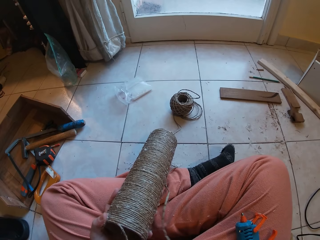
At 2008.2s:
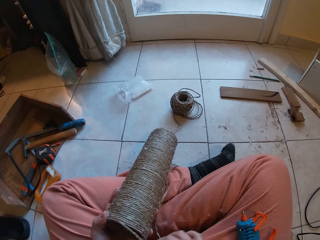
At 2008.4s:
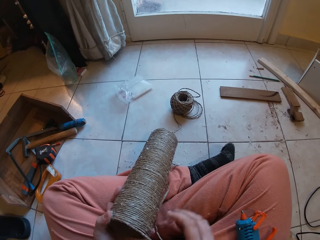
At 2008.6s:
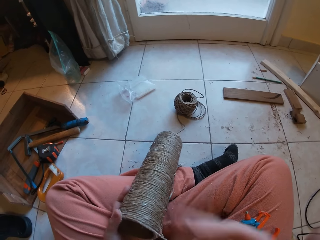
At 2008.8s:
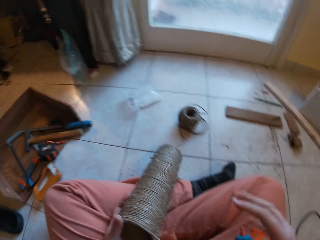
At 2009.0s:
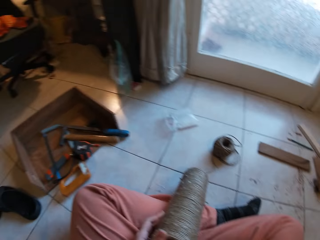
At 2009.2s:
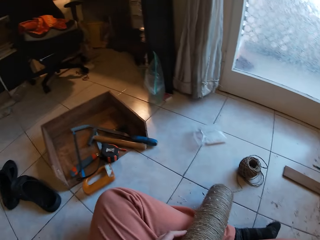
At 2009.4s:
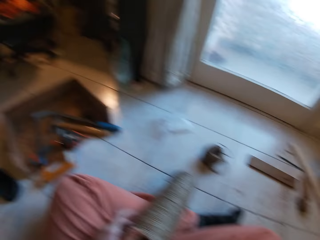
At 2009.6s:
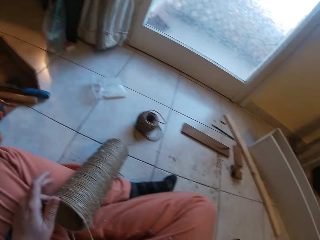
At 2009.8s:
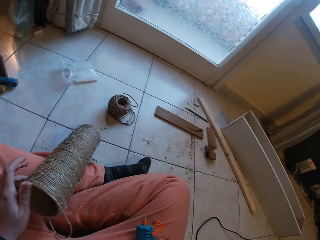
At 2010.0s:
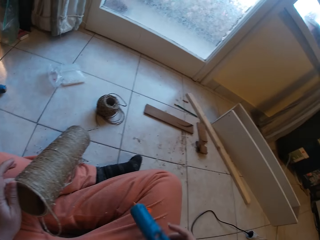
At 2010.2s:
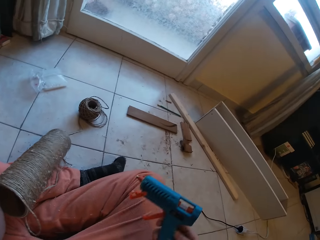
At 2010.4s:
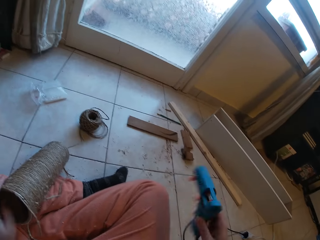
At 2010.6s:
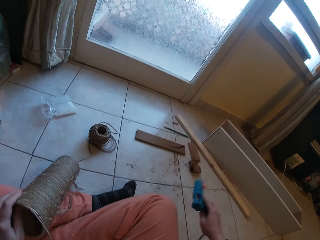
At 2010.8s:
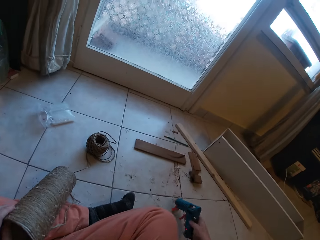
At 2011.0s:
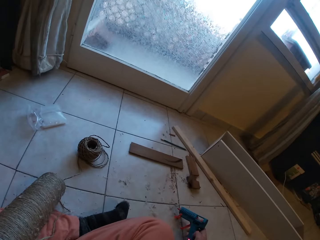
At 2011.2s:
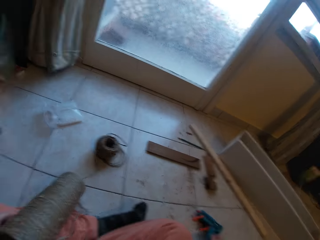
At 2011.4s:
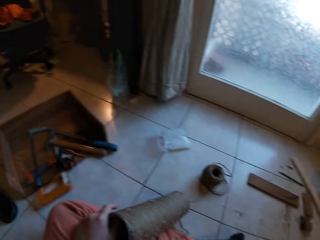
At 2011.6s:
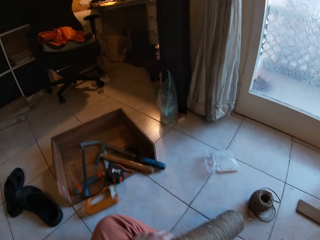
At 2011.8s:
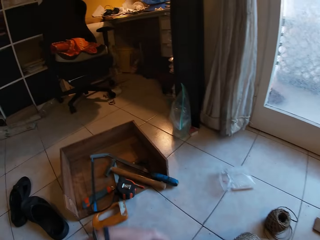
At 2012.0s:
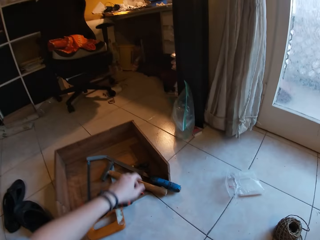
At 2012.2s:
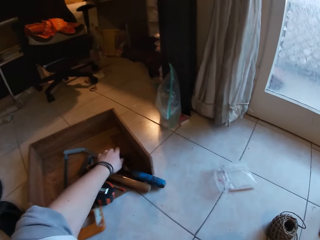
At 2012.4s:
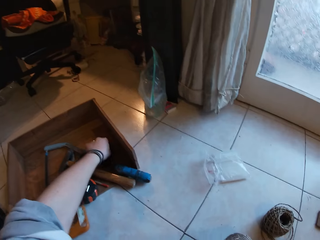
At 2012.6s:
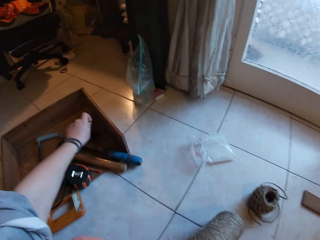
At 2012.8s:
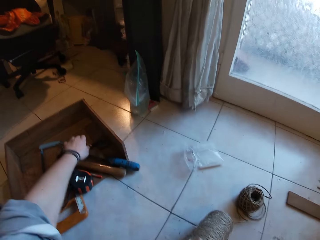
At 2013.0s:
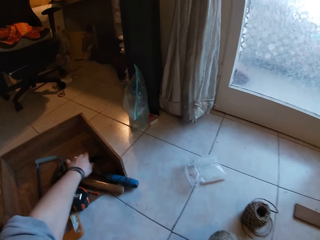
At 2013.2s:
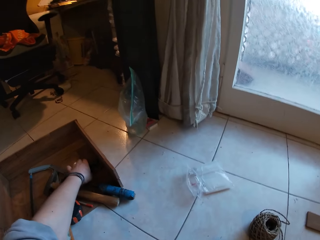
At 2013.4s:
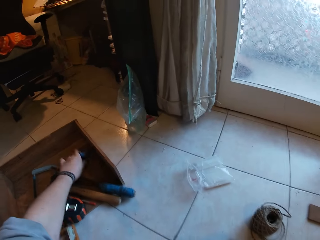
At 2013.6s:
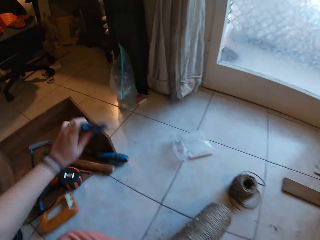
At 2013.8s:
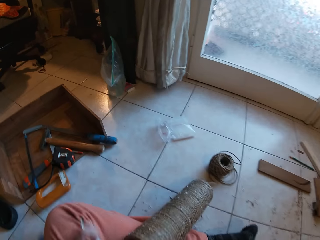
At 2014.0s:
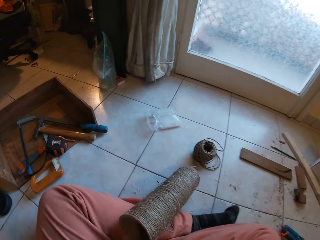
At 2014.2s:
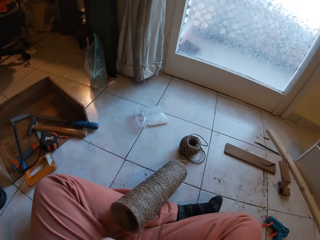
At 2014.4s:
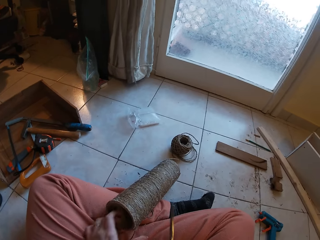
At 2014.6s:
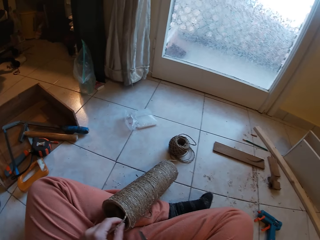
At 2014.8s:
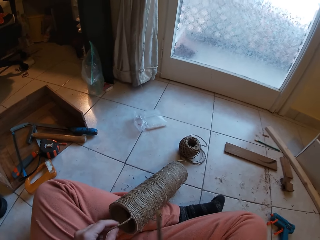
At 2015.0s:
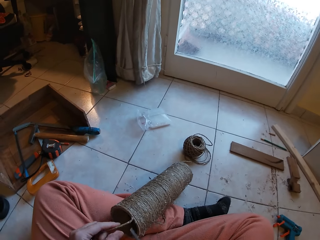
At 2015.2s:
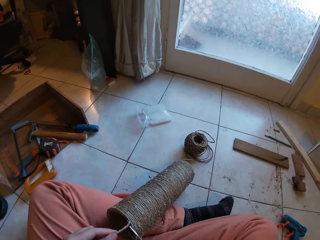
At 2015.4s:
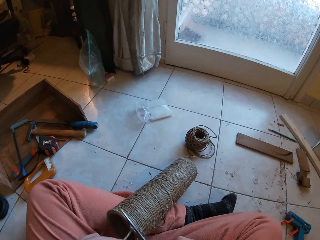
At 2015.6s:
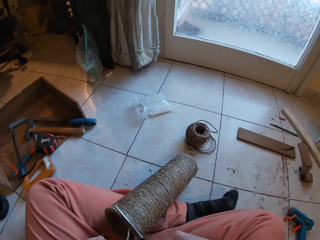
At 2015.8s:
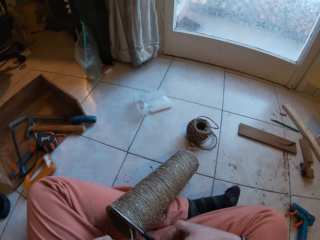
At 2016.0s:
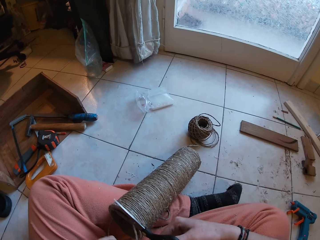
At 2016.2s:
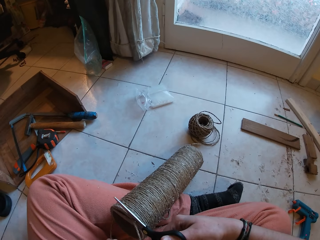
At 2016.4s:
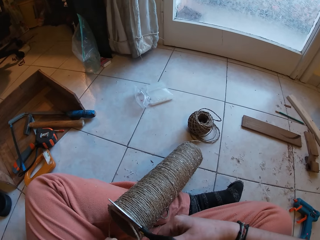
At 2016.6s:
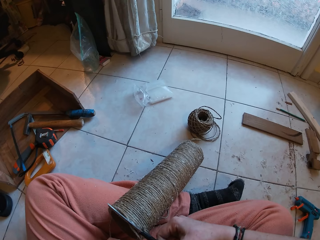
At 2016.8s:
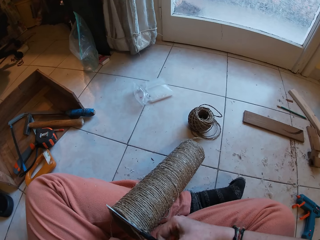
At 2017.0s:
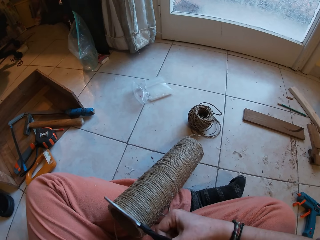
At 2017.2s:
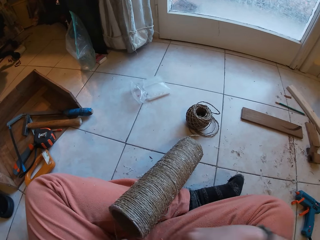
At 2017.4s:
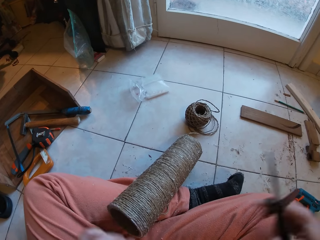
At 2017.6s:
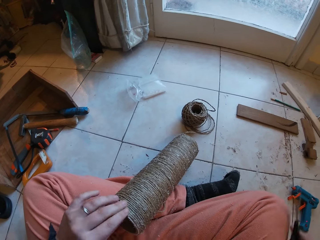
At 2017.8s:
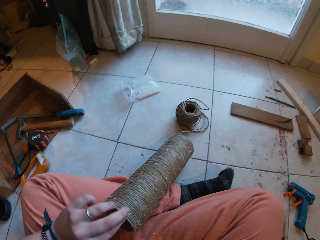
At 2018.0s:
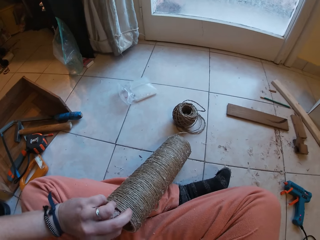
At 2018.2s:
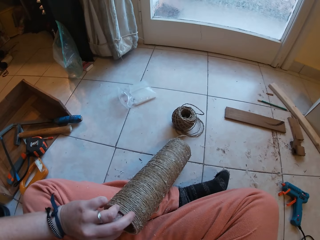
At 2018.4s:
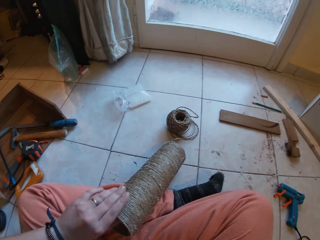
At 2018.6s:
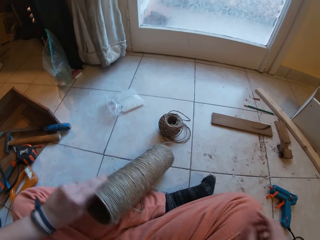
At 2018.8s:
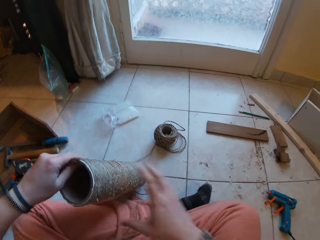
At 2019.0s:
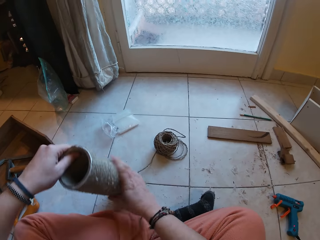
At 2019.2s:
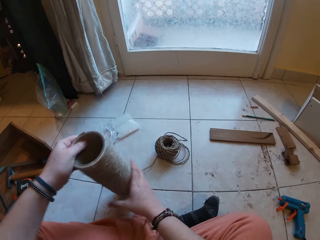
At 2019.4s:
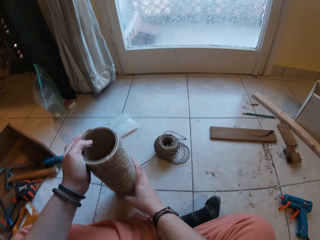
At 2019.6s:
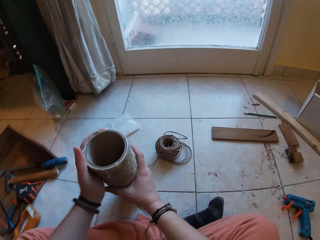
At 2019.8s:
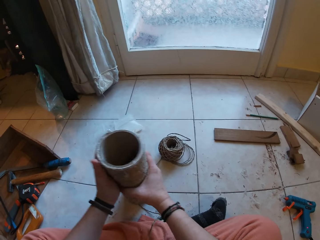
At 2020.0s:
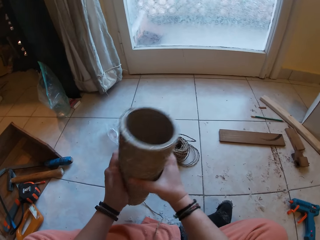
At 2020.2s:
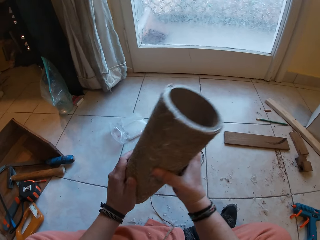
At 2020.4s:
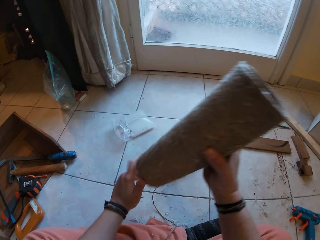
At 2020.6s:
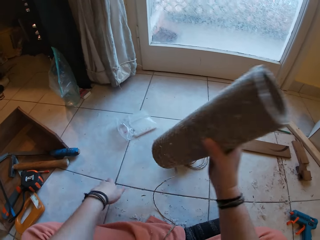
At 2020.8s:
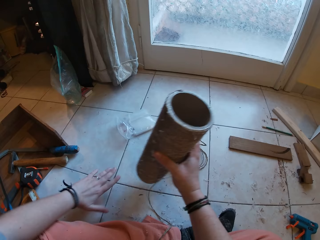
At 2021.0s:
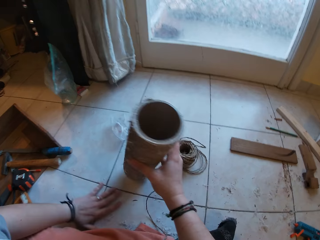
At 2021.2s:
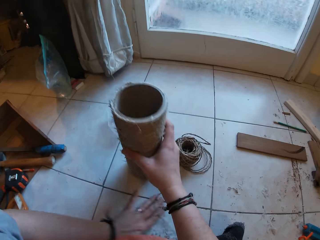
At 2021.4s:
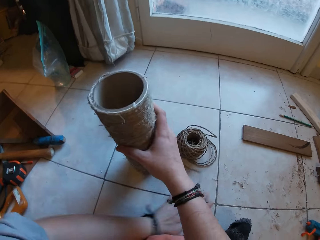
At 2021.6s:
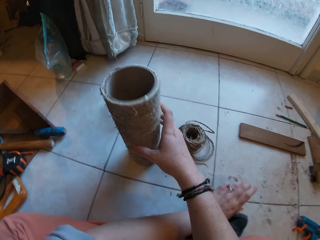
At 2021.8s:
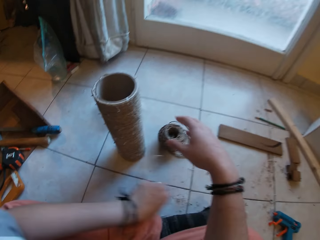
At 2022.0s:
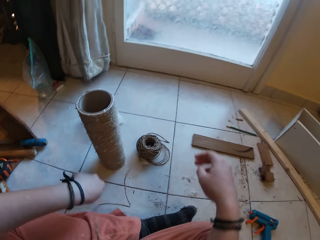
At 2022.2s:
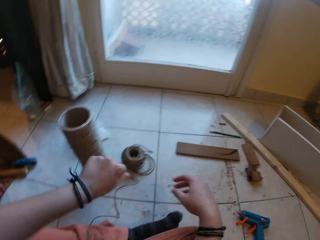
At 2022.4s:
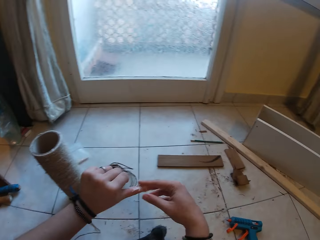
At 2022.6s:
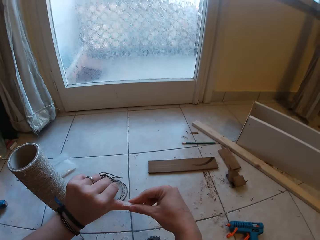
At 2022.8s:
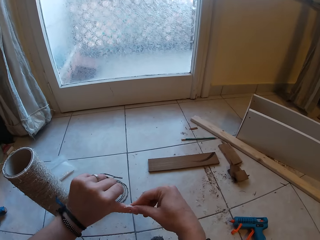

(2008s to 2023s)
The camera wearer picks up a glue gun from the lap. He drops the glue gun on the floor. He picks up scissors from a box on the floor with his left hand. He cuts the hemp rope or thread from the cone with the scissors in his right hand. He drops the scissors on the floor with his right hand. He adjusts the cone and places the thread cone on the floor.

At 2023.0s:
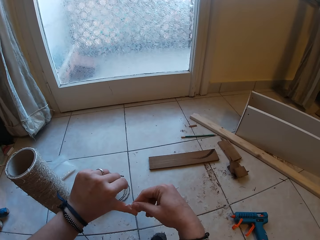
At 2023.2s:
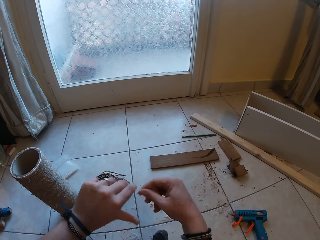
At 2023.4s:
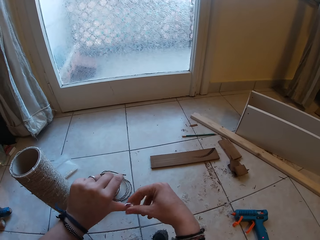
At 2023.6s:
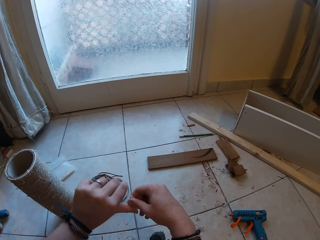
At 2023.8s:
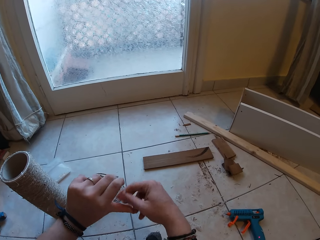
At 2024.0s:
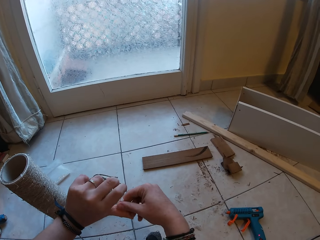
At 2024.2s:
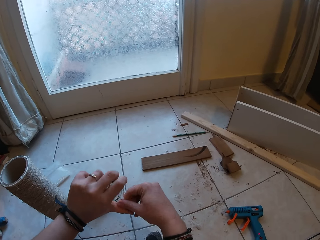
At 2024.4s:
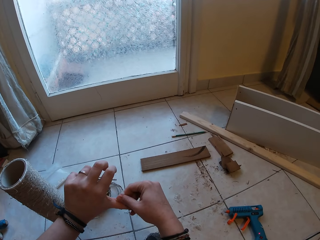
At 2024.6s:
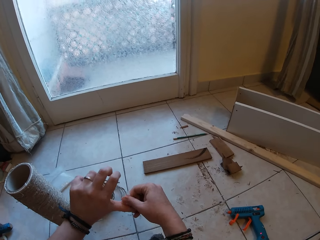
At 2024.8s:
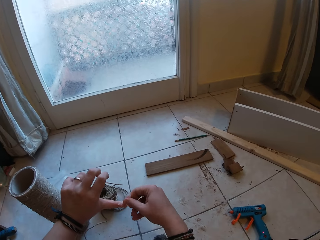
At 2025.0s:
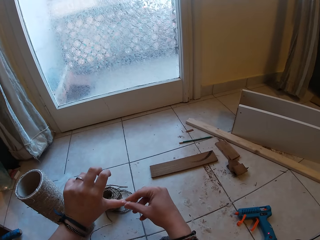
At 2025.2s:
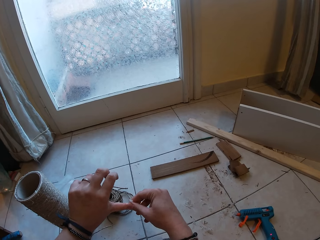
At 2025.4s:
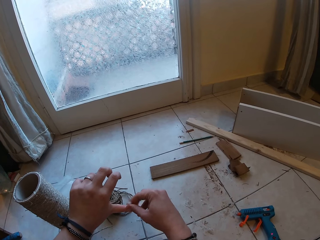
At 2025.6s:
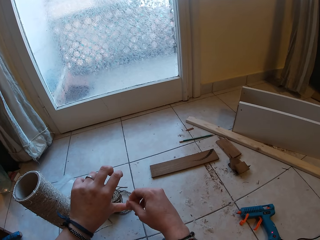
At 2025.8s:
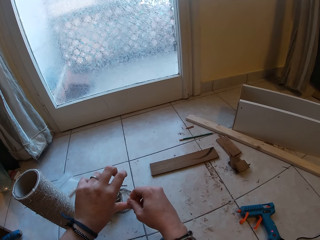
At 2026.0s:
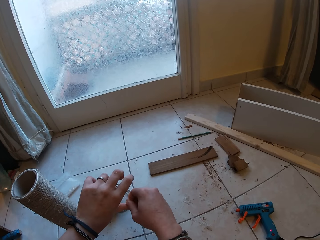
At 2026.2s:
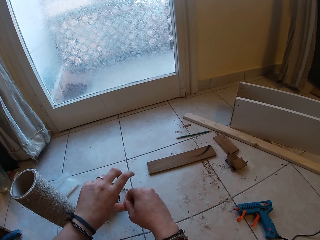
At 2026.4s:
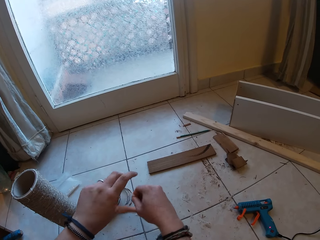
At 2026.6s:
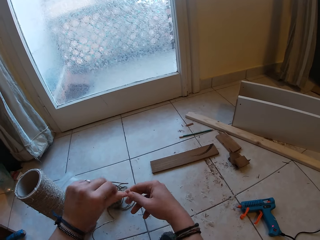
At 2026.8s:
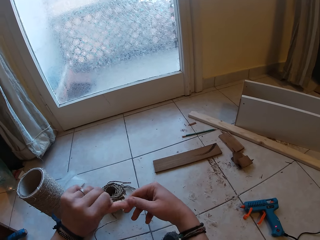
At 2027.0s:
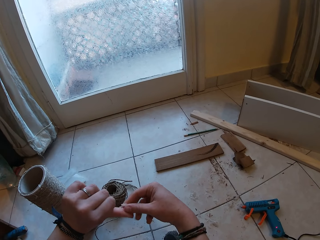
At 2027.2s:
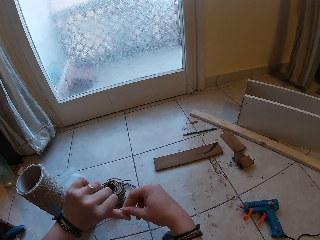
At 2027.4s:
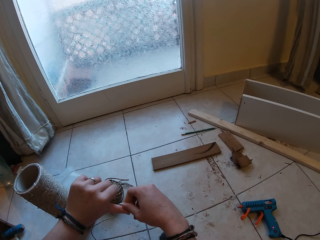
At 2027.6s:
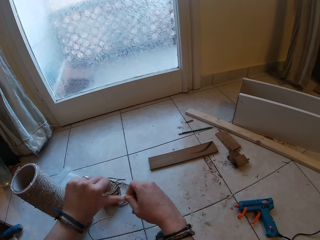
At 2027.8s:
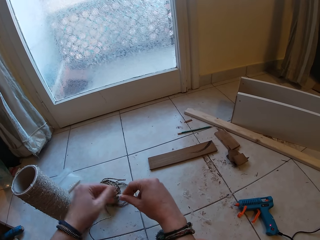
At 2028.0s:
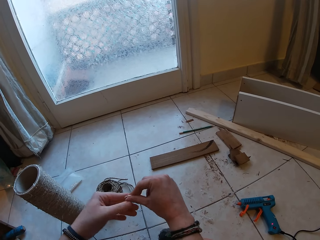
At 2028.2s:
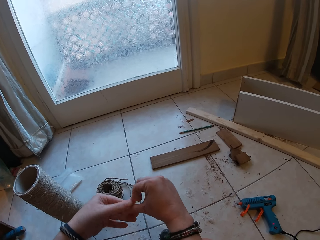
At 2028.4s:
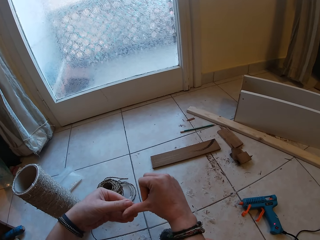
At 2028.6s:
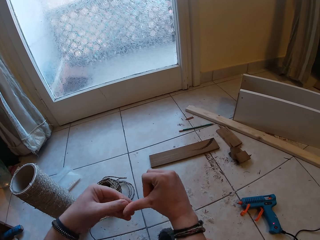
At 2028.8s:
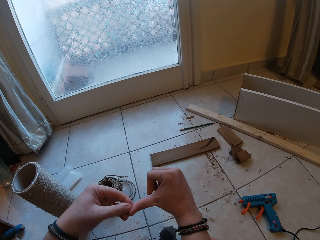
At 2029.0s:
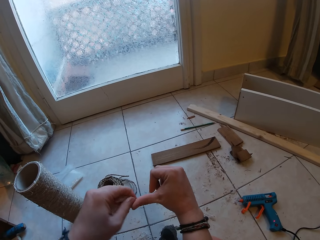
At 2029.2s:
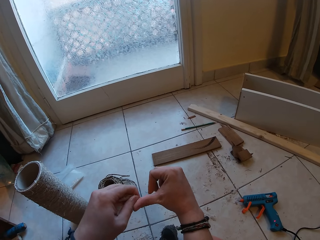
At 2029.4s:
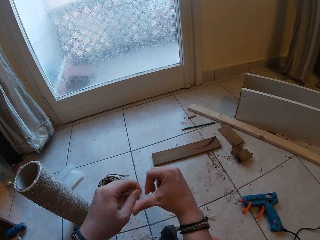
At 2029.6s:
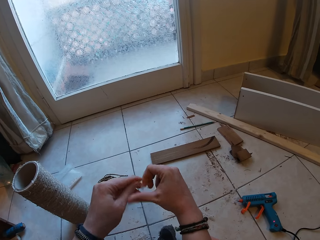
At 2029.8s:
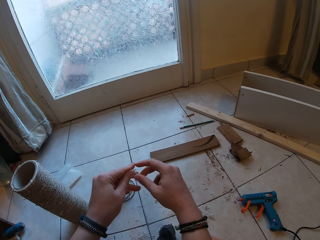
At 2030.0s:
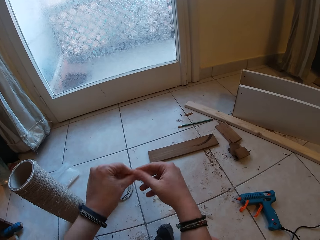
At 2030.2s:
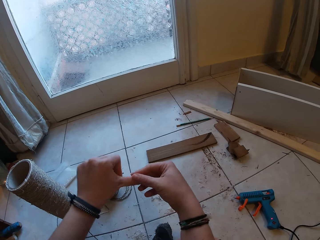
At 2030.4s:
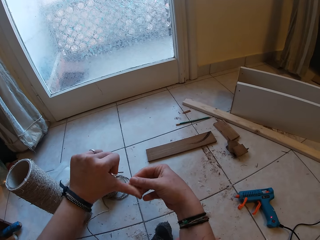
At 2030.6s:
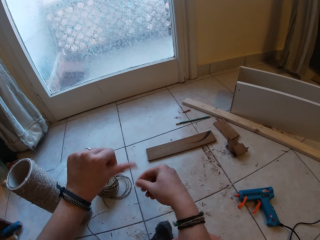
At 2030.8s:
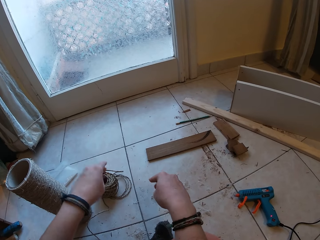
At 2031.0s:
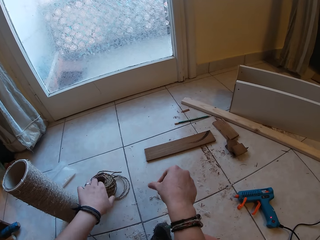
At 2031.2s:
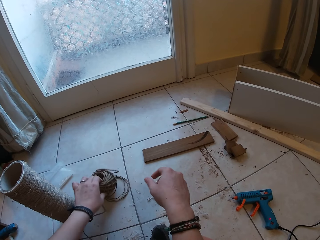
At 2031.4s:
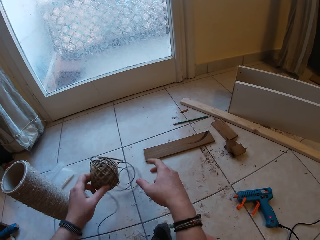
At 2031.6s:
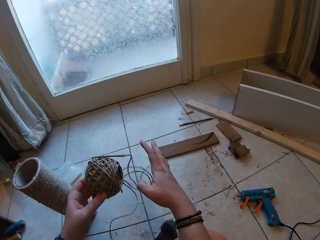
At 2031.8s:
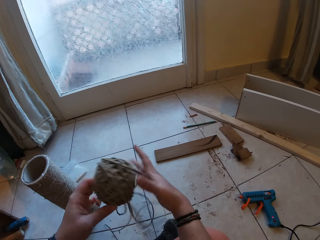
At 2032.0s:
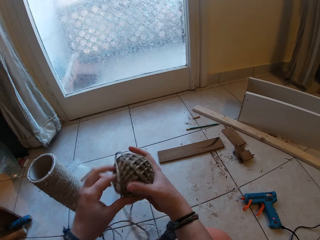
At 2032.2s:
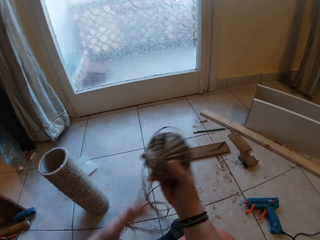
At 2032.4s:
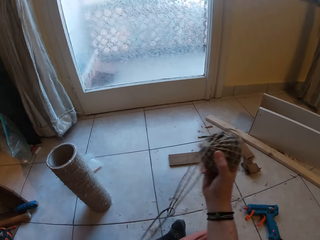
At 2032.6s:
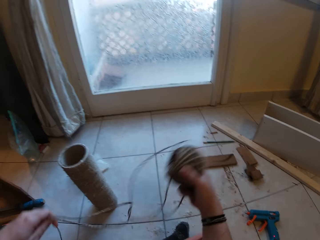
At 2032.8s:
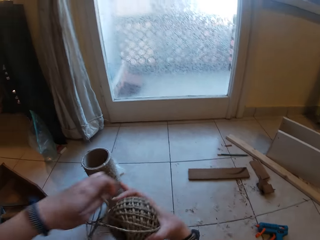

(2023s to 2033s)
The camera wearer removes the glue on his fingers. He picks up a roll of hemp rope from the floor with his left hand.
